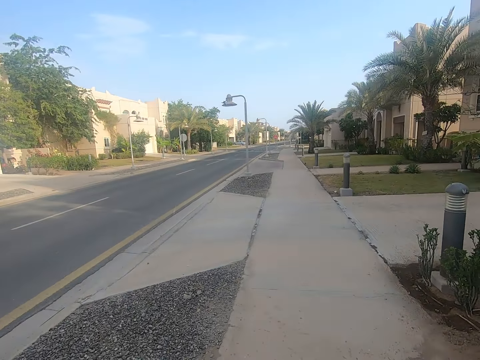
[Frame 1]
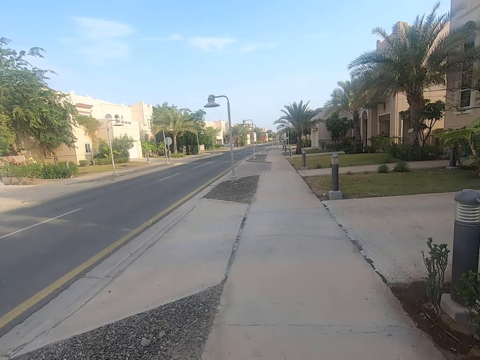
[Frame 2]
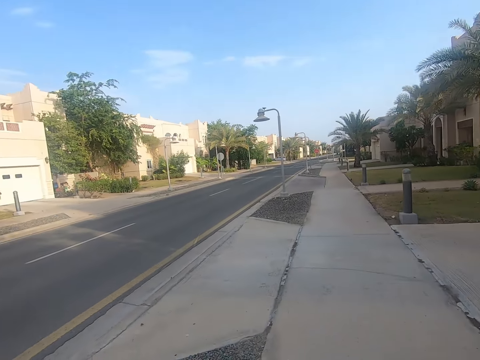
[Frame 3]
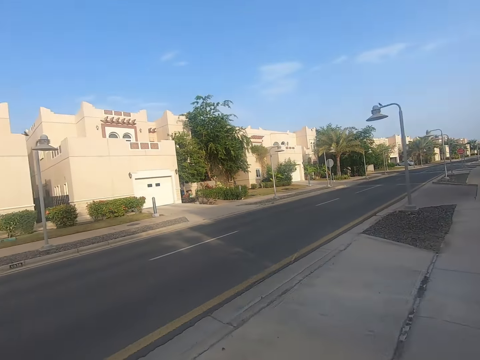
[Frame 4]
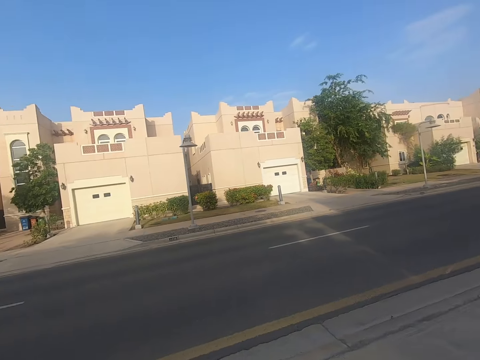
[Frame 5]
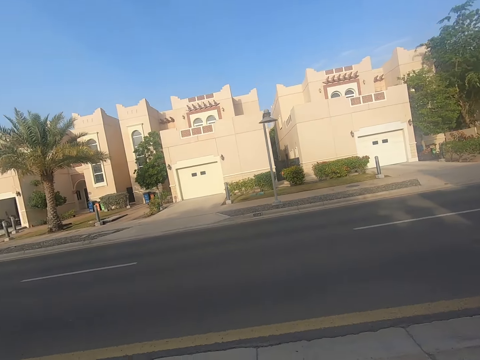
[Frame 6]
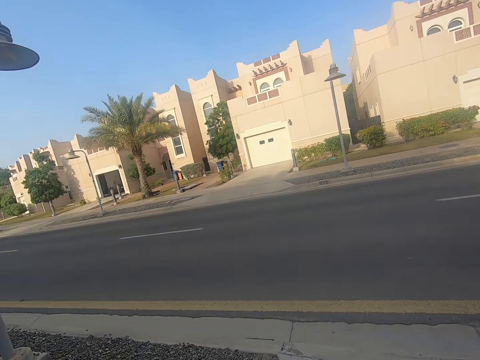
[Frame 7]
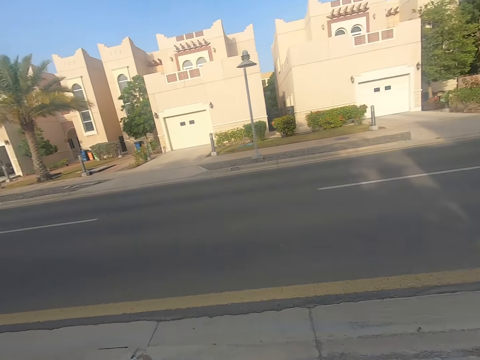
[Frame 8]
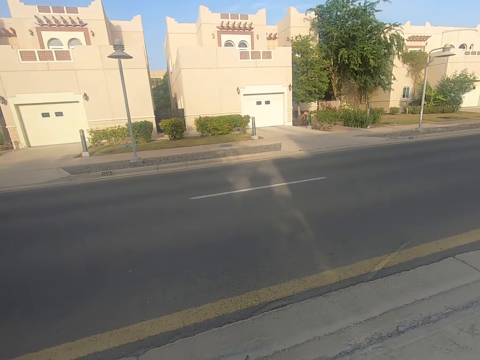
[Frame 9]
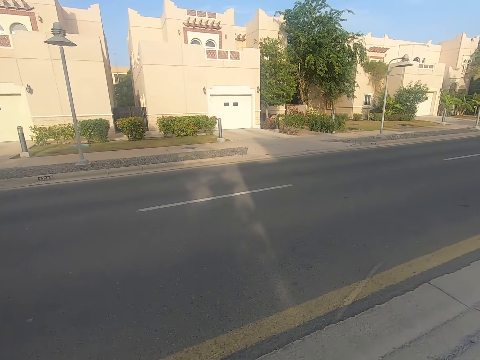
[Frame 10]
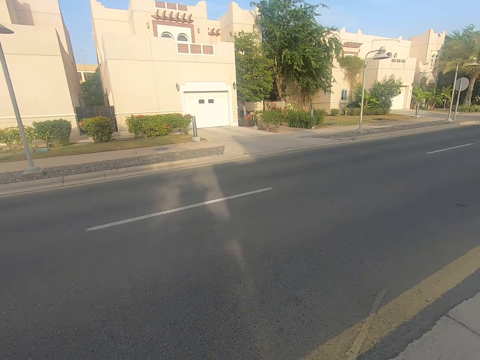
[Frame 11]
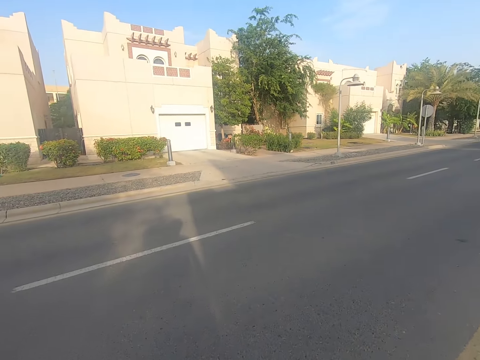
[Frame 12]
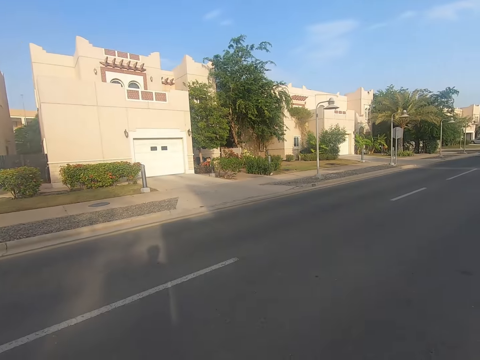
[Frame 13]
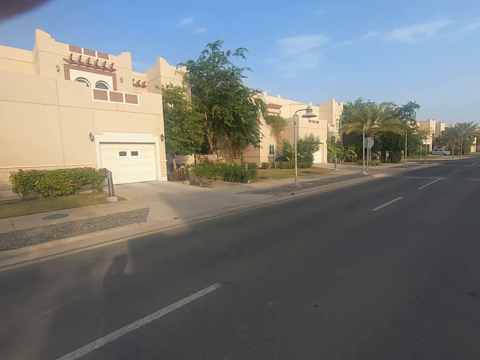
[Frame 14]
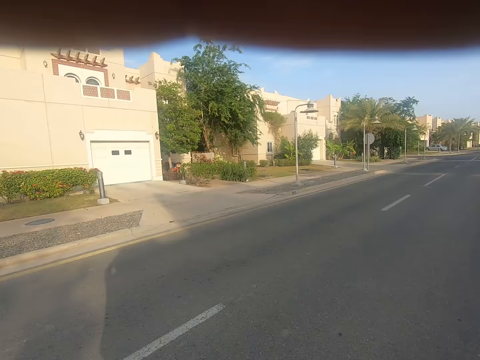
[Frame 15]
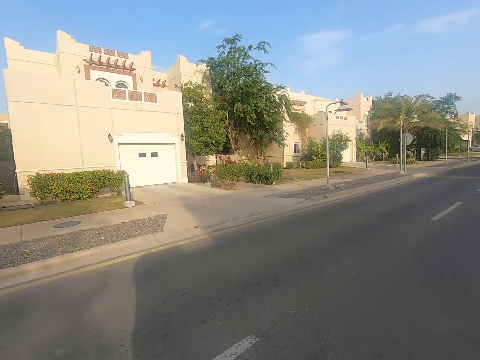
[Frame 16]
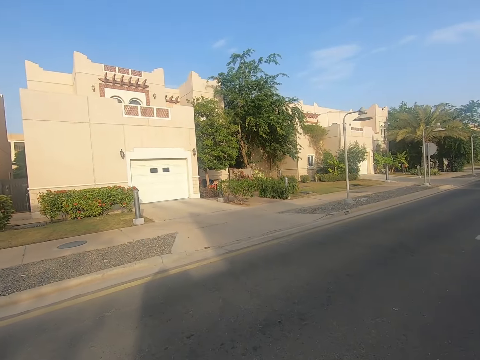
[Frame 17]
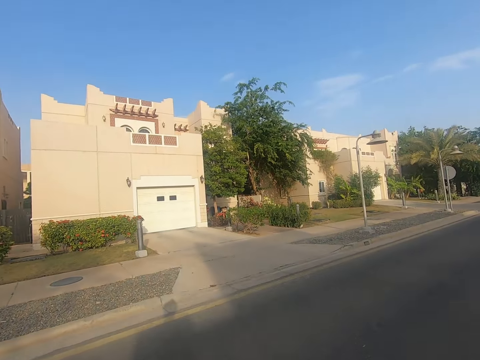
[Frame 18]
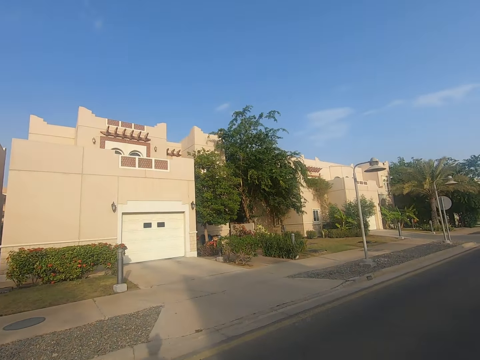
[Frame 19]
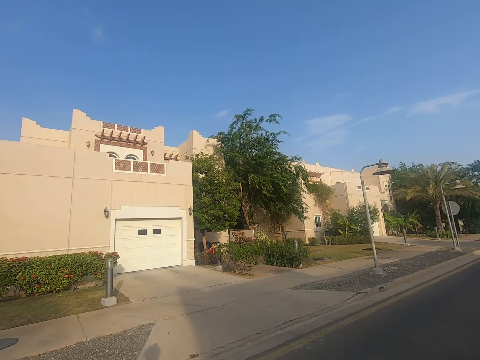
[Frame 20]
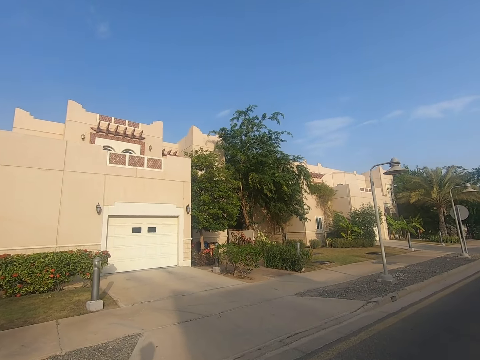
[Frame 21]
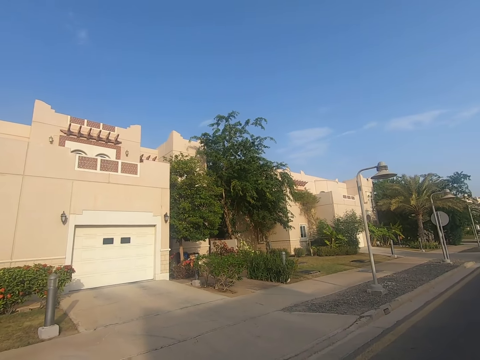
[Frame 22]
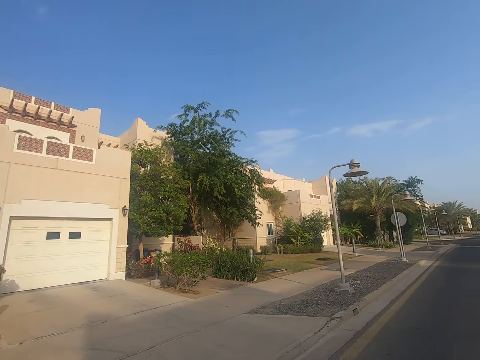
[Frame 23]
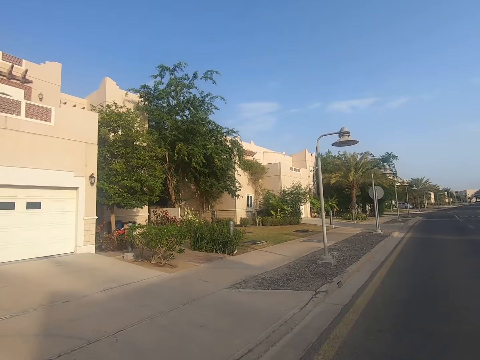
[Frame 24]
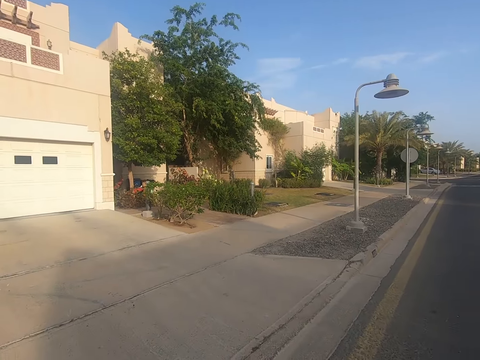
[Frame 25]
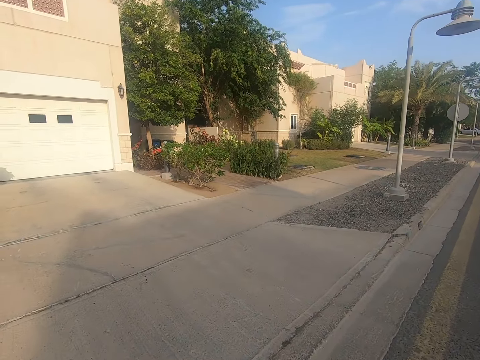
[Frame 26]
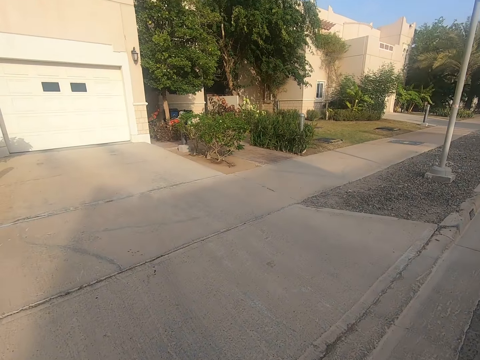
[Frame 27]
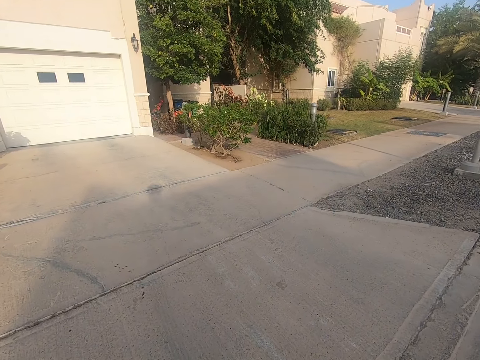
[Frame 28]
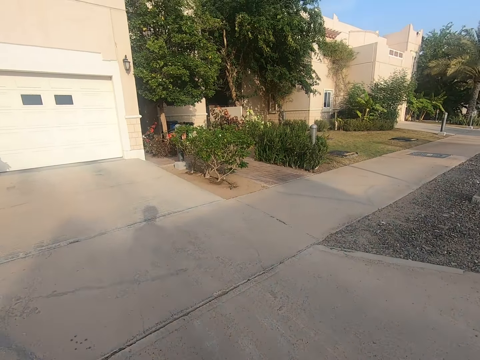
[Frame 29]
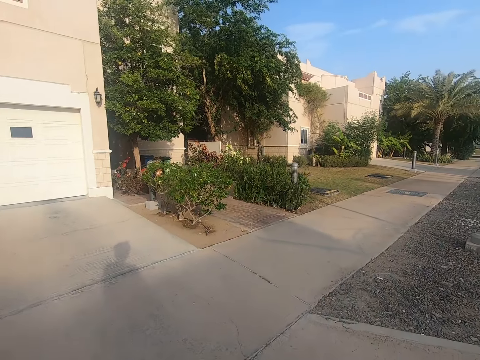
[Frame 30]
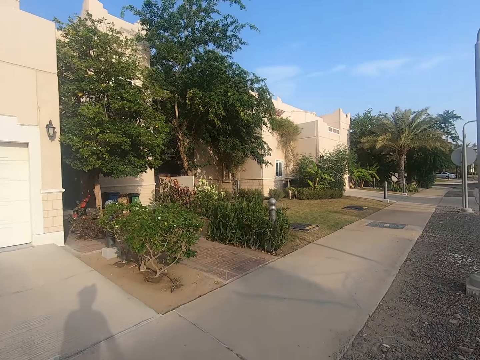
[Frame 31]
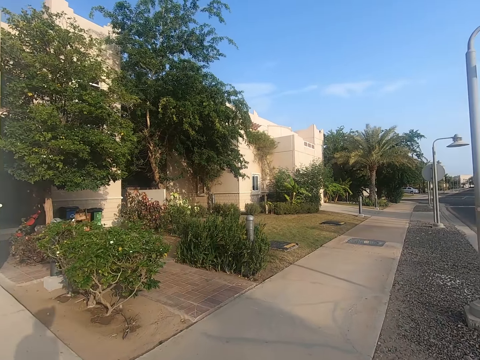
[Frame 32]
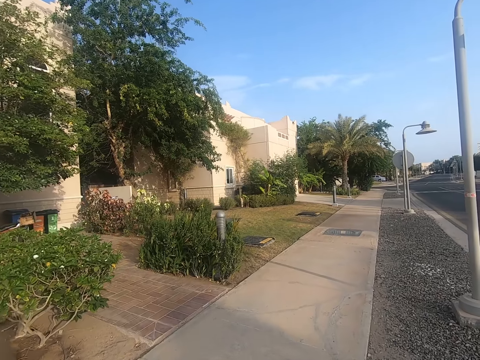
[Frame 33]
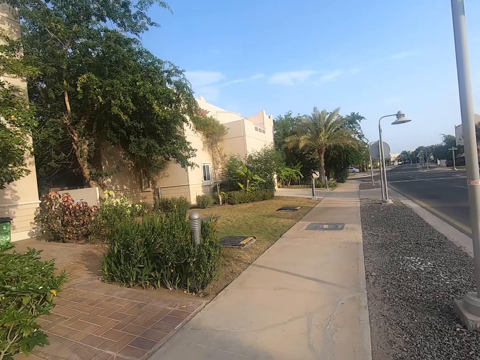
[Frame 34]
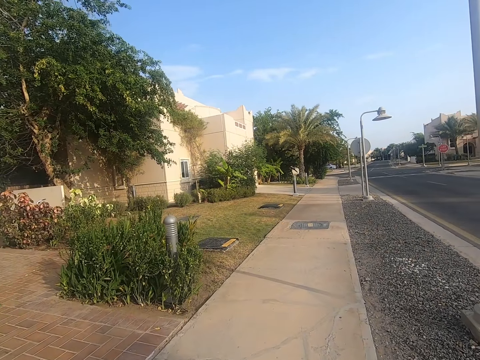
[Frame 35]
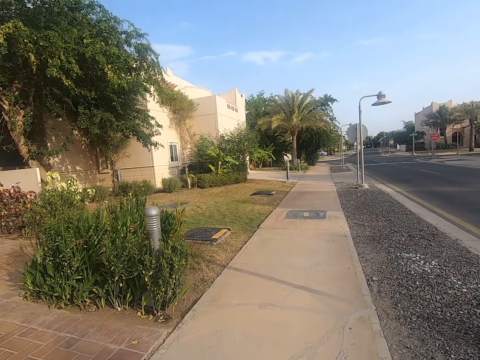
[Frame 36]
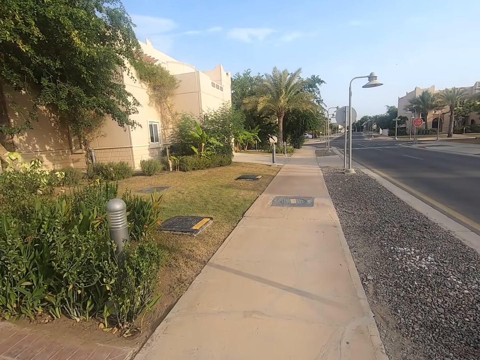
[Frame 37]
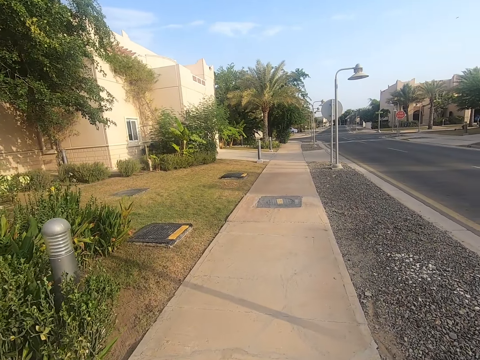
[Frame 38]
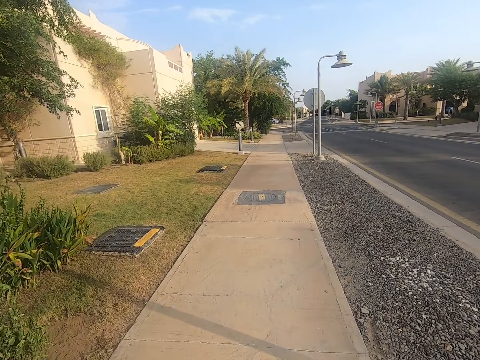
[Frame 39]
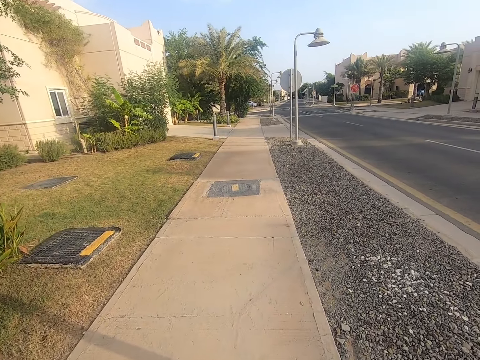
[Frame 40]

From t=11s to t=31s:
The camera wearer walks in the sidewalk. They walk down the street.

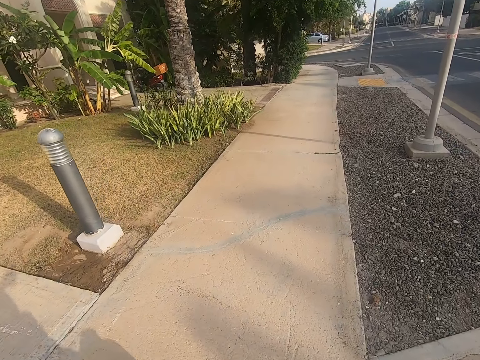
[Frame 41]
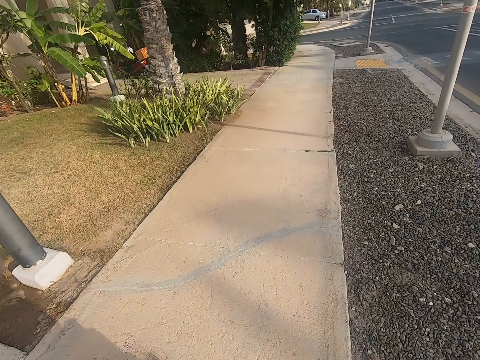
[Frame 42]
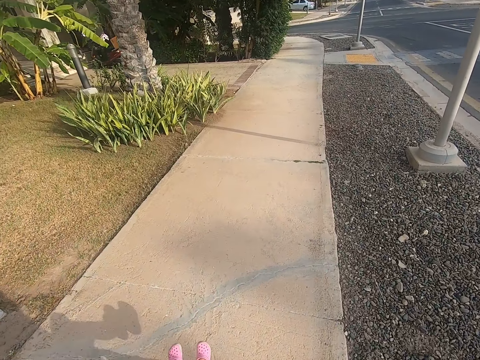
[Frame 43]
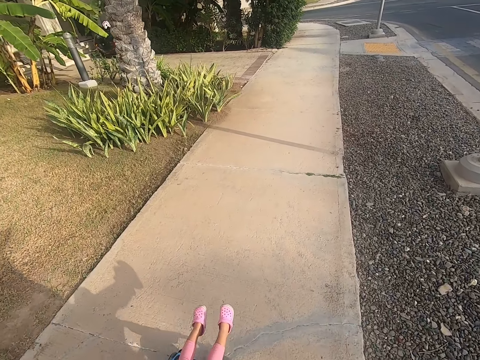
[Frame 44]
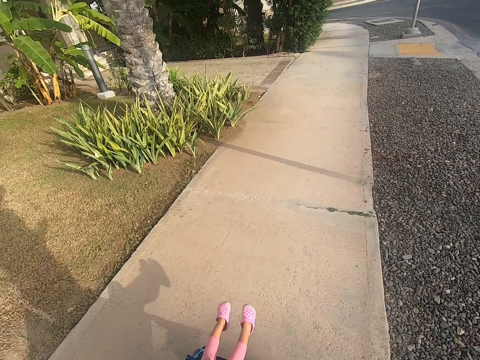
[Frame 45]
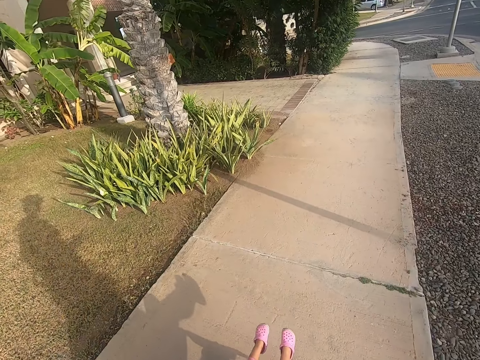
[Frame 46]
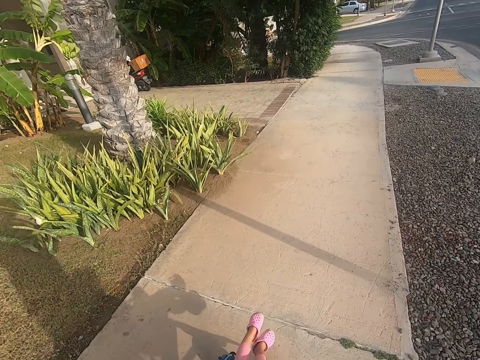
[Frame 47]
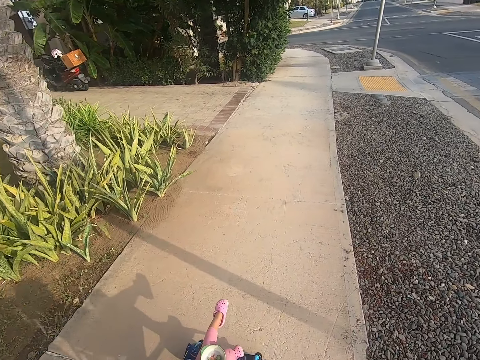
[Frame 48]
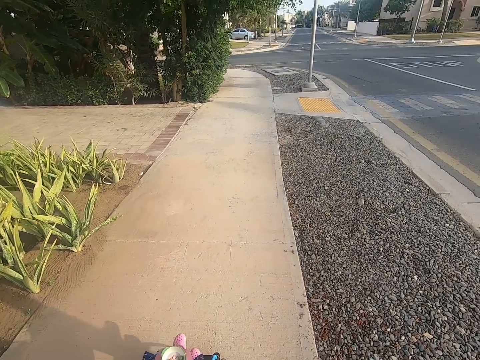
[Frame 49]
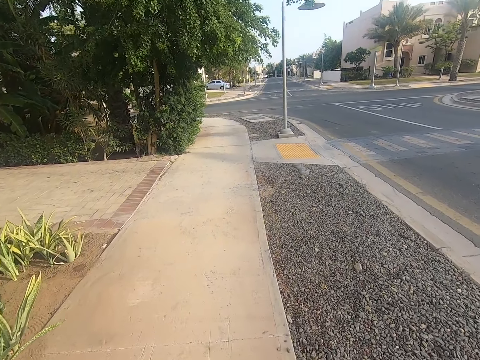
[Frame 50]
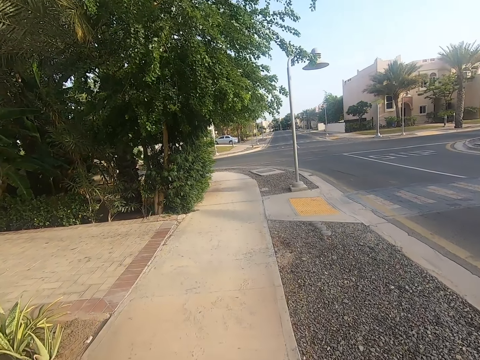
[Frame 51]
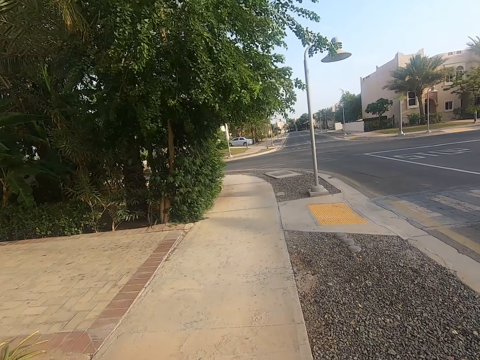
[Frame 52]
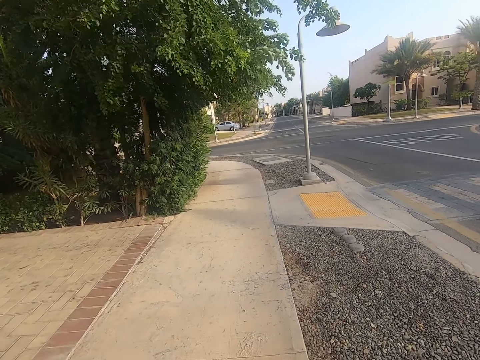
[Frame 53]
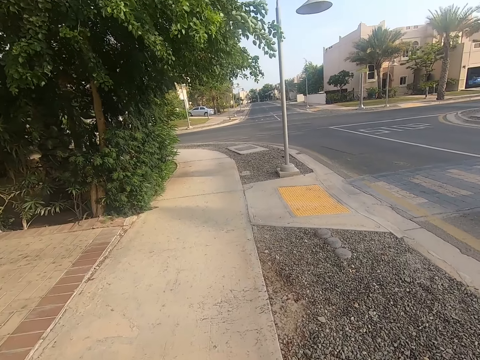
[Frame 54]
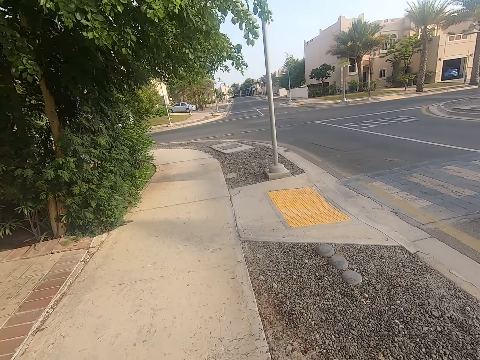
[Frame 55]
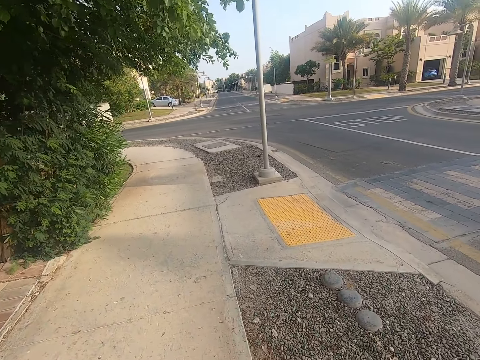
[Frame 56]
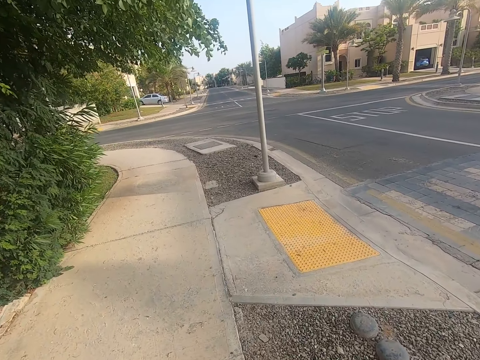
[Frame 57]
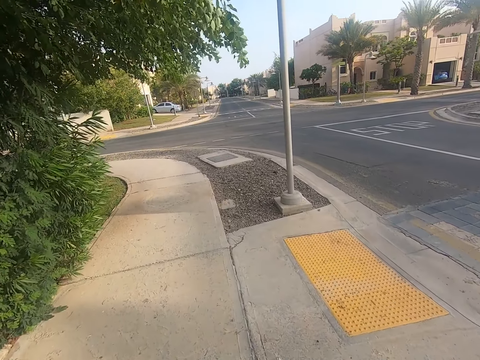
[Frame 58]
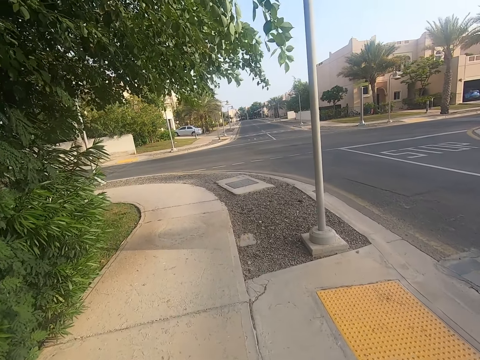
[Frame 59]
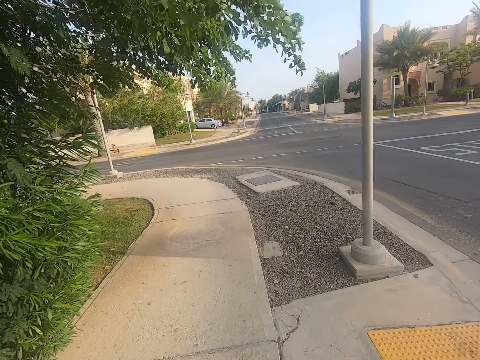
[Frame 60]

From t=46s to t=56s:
The camera wearer pushes a baby stroller. They walk in the sidewalk.
